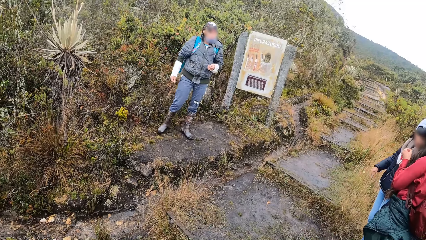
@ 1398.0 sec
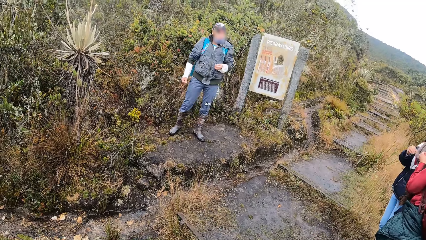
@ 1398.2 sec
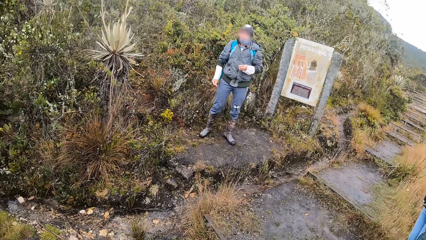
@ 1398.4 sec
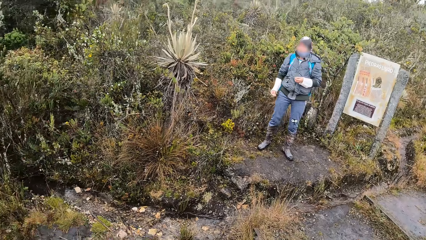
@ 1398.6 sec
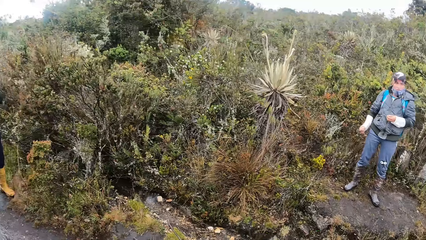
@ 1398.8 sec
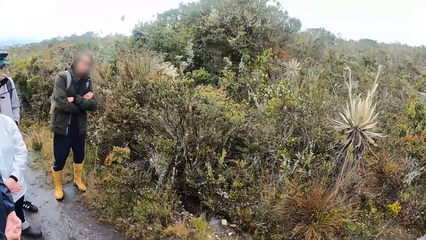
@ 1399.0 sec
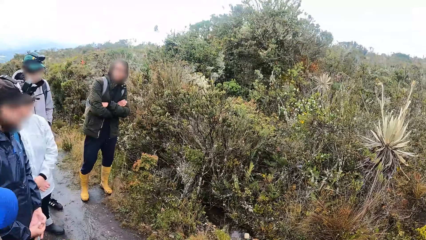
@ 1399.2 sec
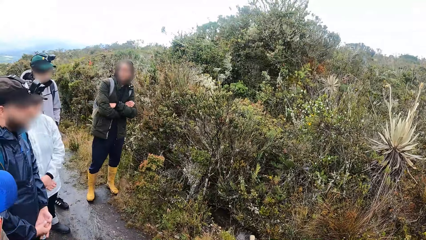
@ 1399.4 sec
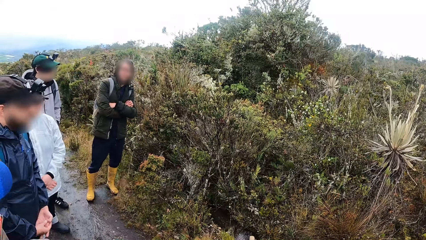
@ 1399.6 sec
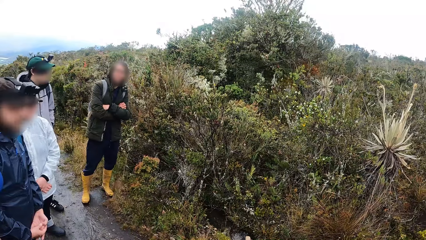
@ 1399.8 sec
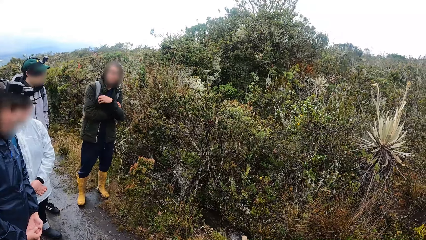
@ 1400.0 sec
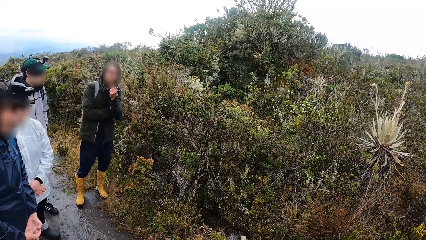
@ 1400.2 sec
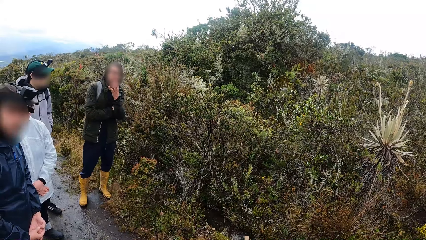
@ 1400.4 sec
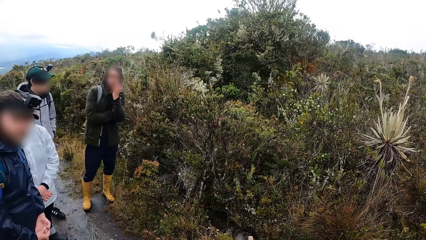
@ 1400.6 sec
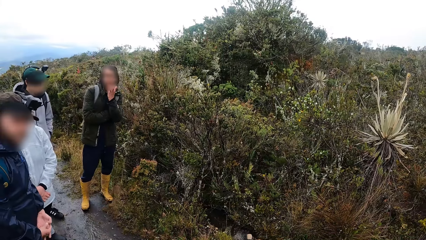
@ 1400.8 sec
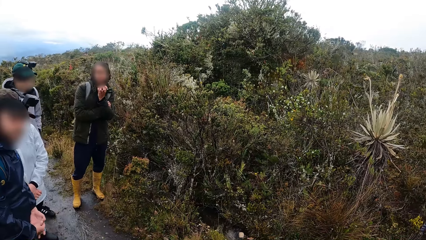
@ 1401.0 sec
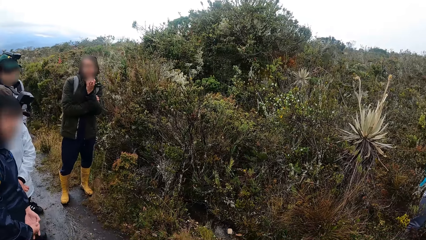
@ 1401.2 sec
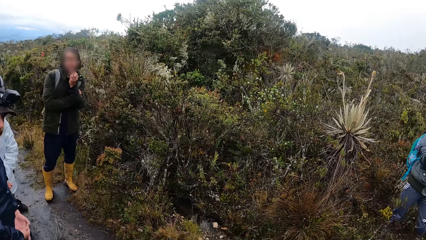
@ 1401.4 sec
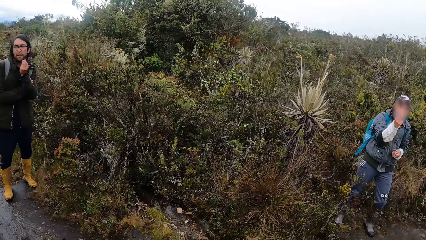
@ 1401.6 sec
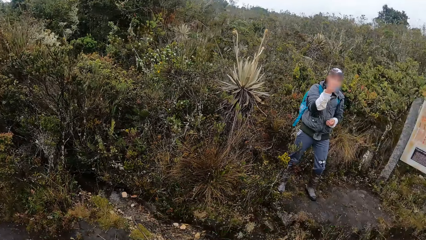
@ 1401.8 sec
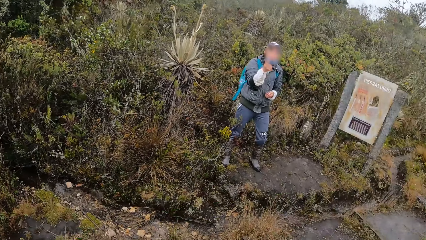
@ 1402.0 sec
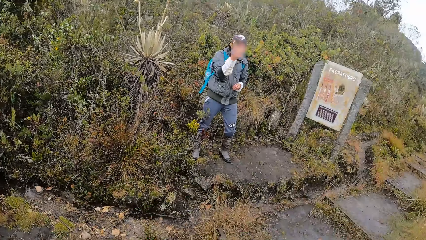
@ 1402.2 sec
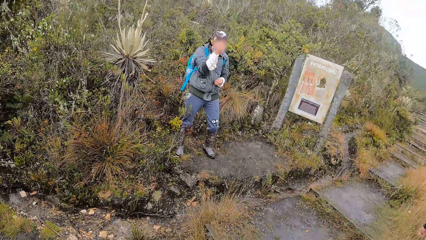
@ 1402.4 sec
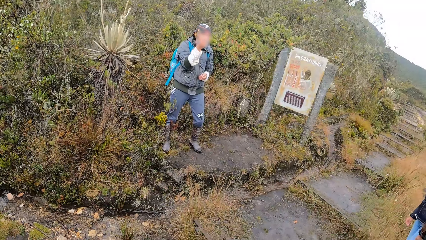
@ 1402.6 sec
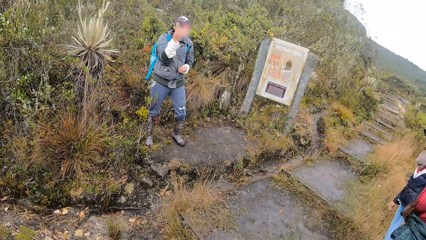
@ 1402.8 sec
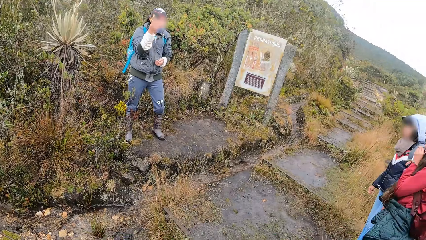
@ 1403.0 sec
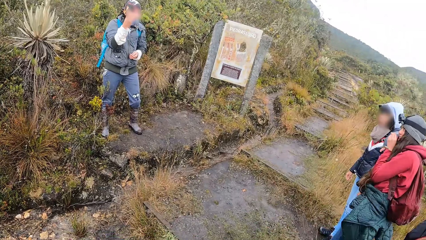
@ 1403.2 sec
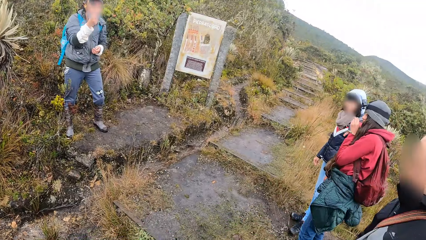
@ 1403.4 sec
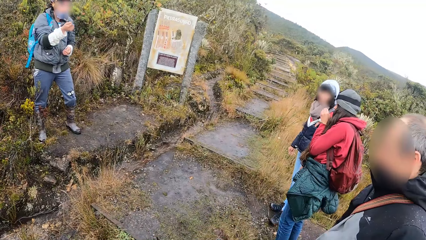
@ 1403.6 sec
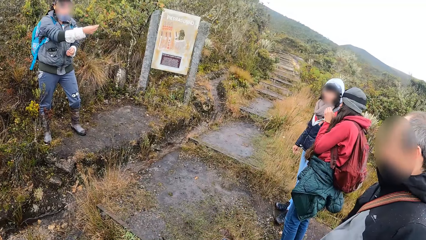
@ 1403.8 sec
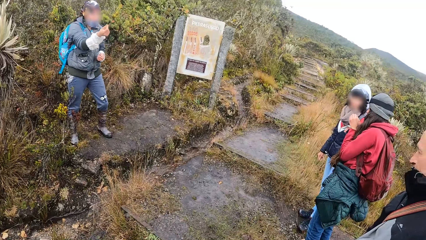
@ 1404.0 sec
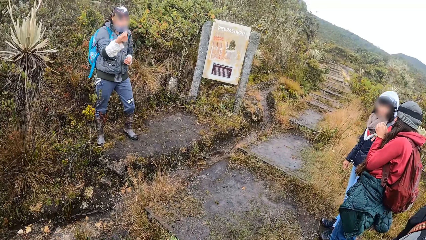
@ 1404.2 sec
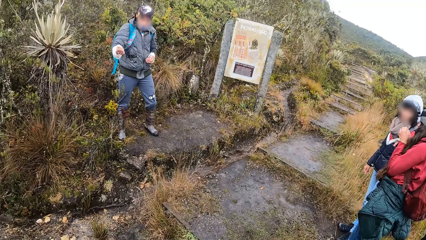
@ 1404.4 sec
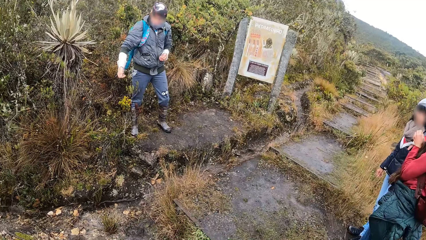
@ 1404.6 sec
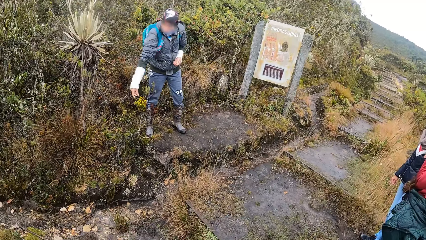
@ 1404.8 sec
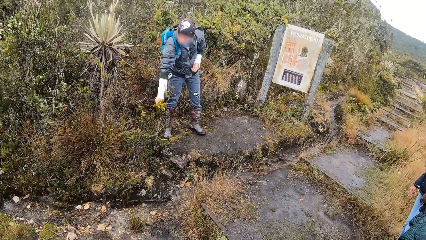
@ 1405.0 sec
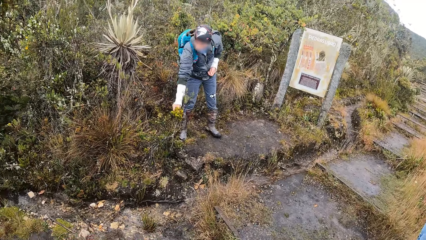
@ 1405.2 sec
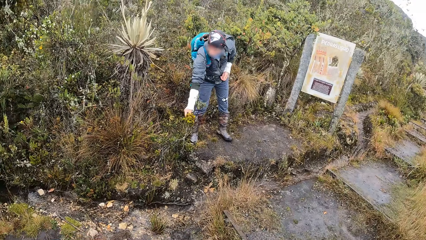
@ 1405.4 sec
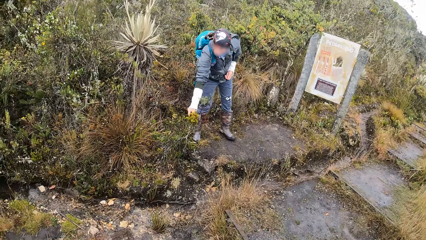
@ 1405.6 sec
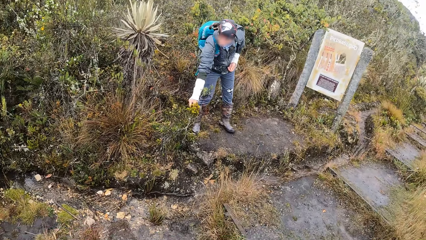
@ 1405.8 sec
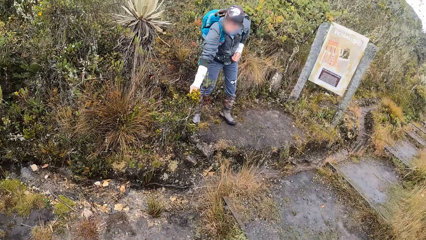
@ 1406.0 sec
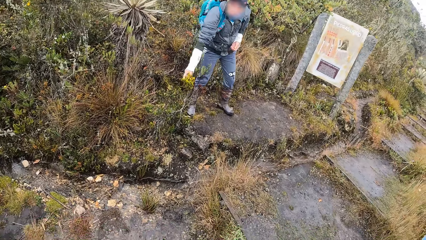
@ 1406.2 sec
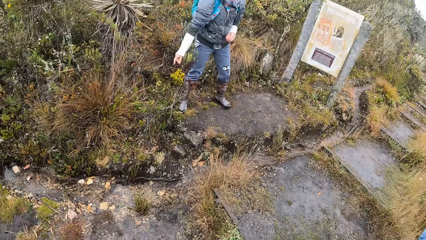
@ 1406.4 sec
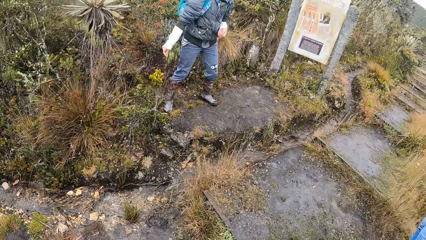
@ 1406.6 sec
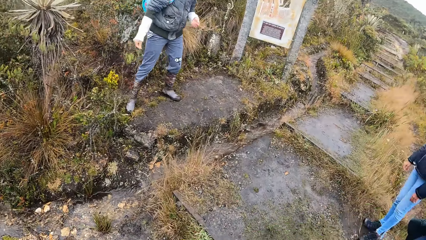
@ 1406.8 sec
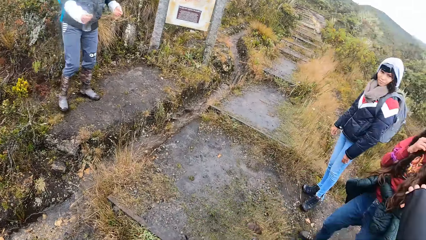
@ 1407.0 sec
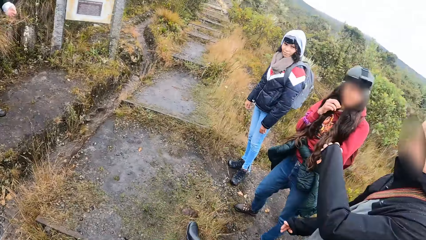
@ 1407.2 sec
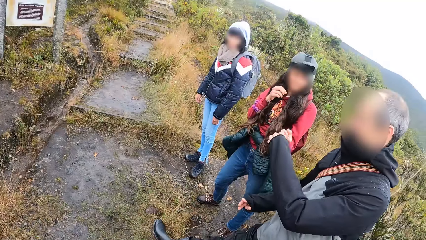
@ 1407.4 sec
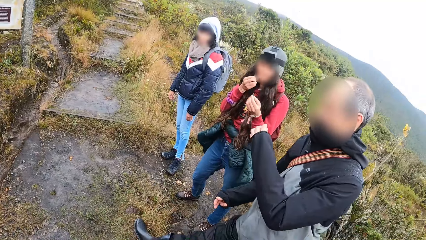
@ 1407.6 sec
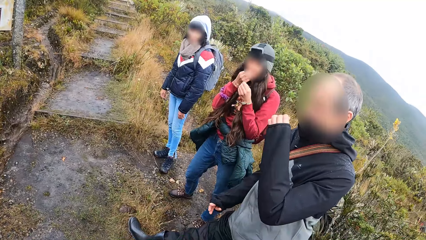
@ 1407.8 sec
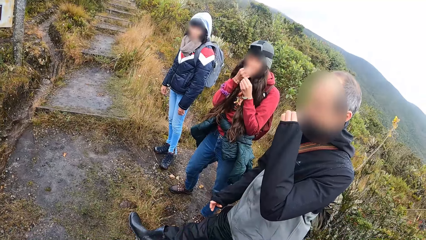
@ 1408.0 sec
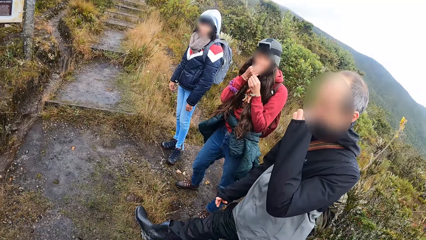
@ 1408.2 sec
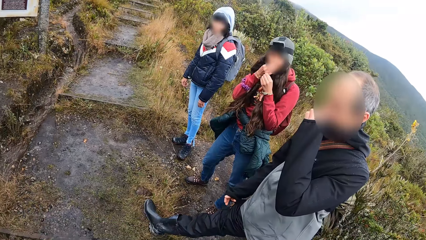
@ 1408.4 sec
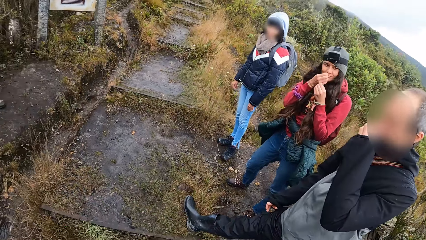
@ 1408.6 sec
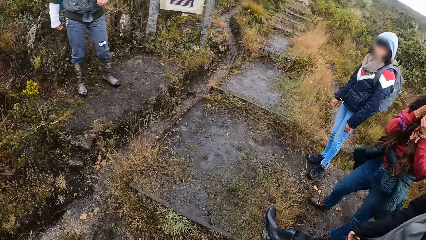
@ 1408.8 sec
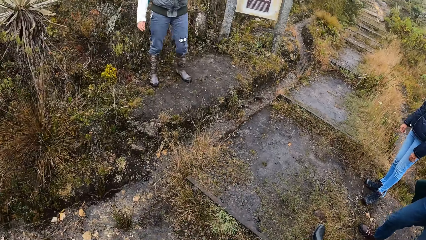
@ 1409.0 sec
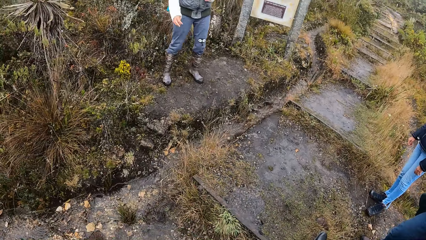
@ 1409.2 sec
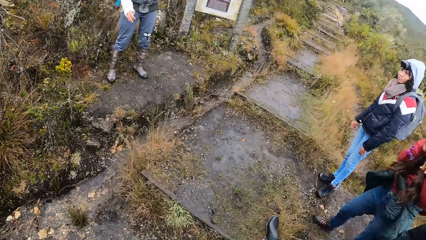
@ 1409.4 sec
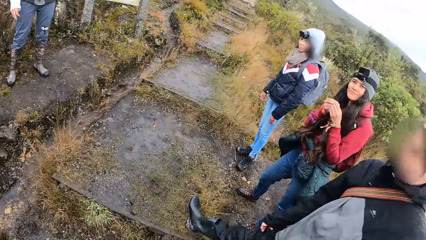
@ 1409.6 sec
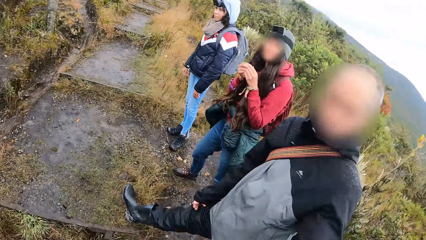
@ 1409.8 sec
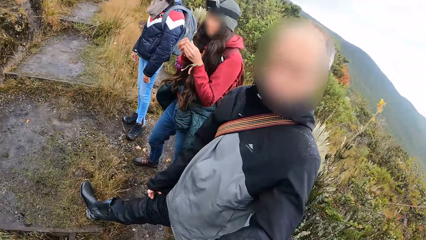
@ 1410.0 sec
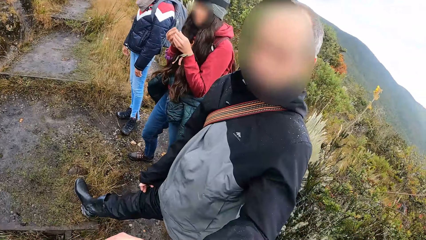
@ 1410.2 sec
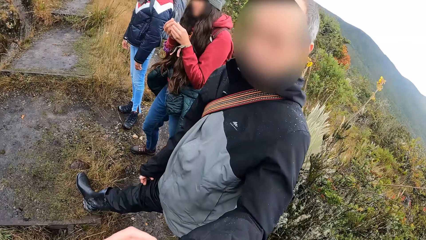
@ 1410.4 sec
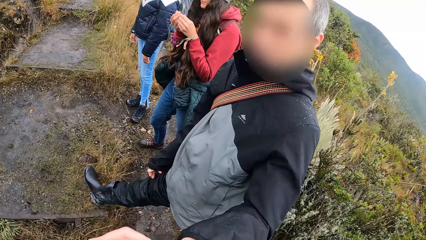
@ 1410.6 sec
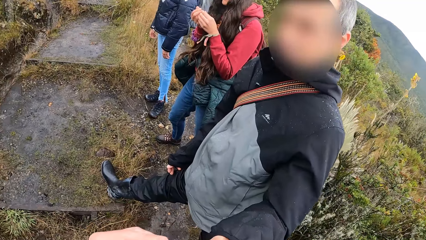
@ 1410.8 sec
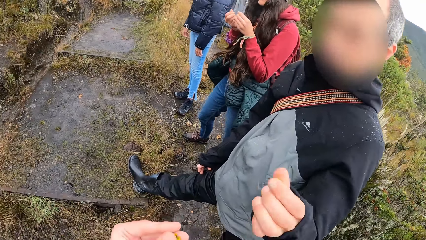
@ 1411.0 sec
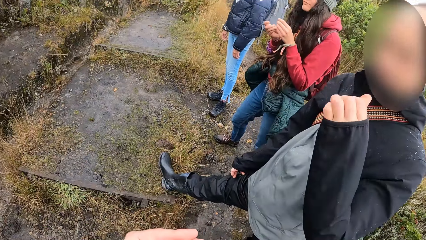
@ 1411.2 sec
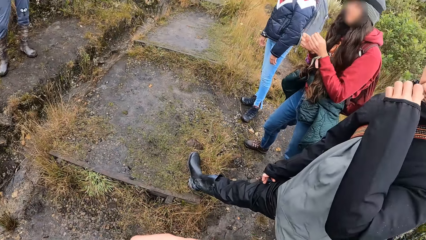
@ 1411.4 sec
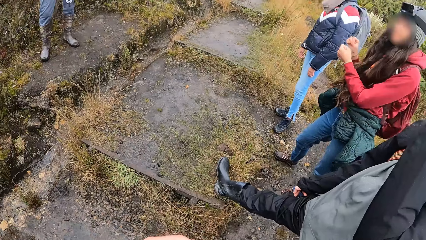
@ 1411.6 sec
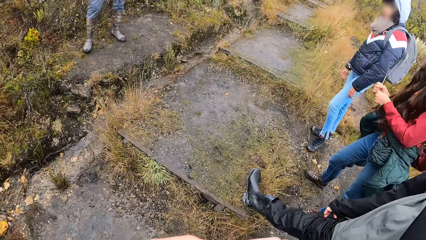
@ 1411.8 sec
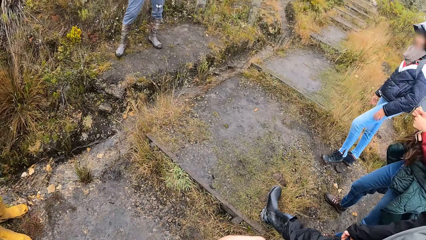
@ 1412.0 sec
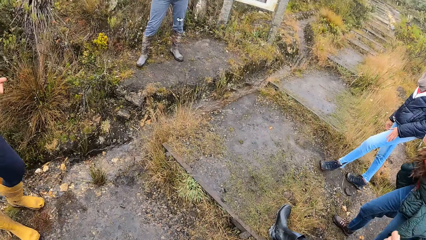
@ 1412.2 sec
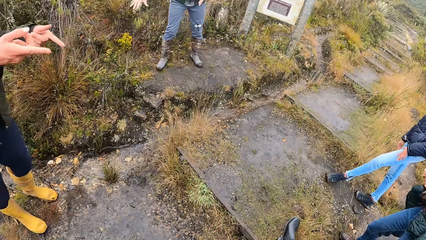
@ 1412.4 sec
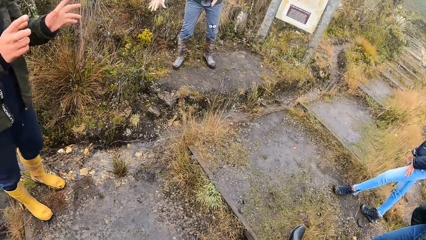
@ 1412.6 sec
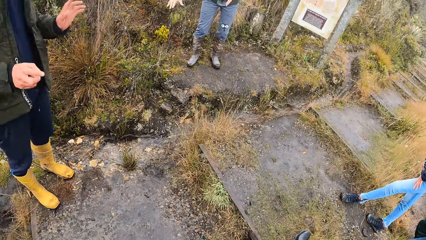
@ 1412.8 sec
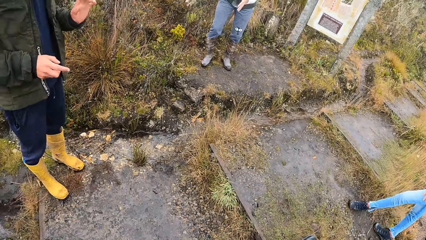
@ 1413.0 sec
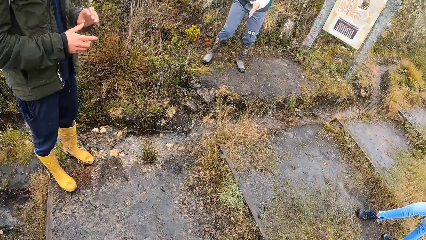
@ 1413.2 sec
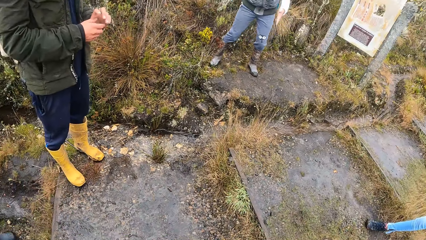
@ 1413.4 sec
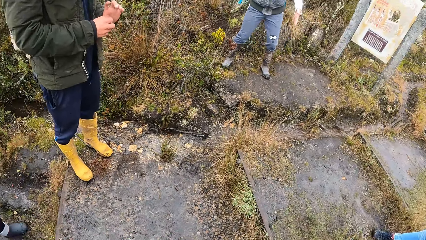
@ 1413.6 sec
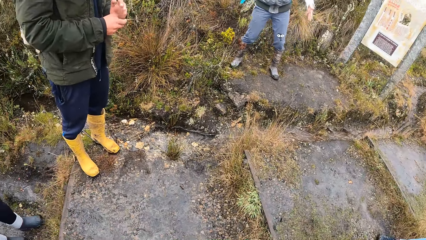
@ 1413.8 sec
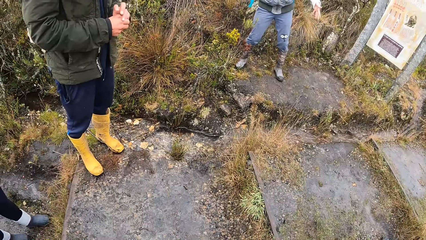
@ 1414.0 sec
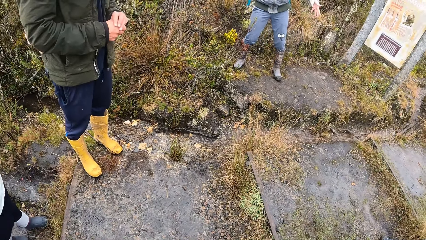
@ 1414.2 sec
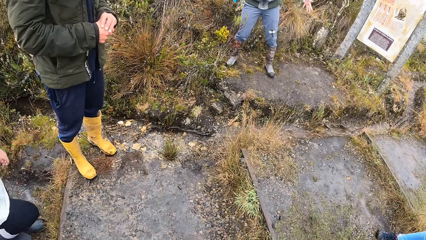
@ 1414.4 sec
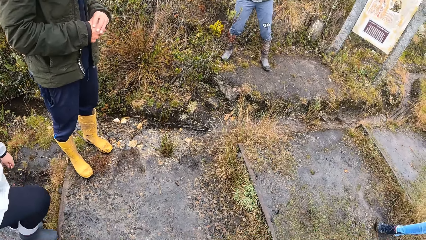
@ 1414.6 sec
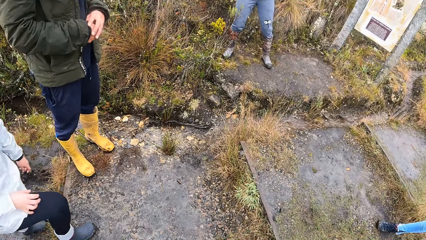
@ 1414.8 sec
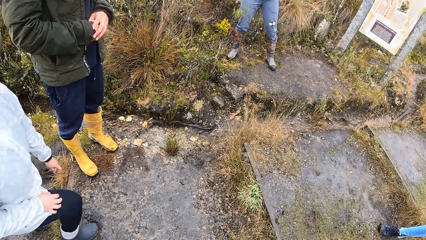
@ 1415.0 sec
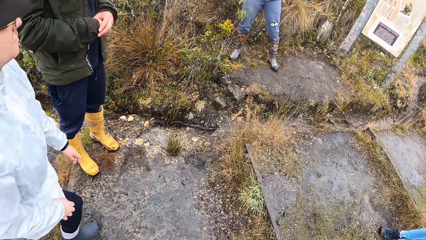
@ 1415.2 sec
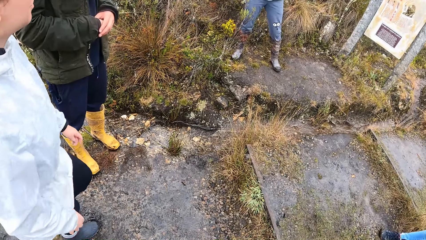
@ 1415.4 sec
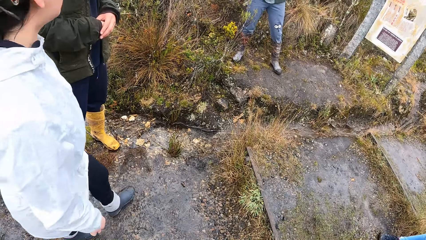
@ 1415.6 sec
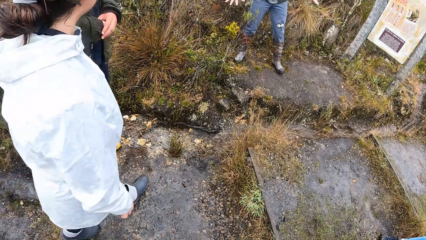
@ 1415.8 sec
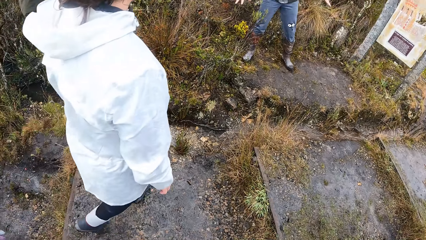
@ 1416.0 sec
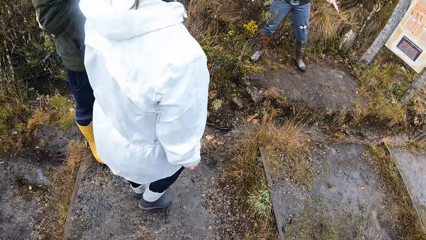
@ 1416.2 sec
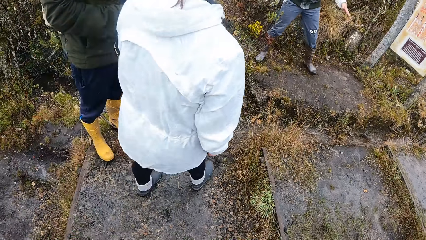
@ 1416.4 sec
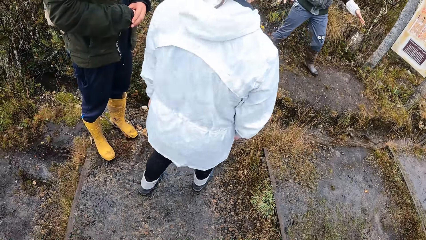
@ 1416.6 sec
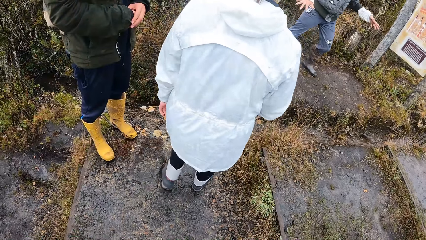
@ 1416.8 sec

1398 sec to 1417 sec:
A woman shares the small piece of plant with another woman. Another woman cuts a leaf with her right hand. A man shares the small piece of the plant with the camera wearer.
